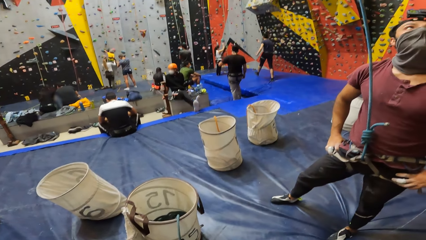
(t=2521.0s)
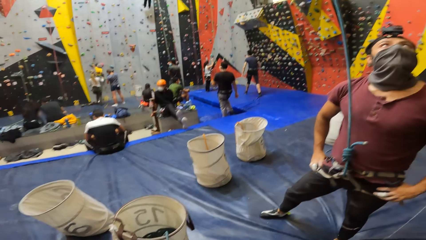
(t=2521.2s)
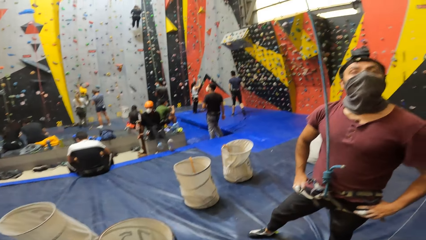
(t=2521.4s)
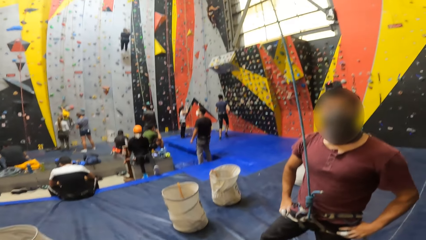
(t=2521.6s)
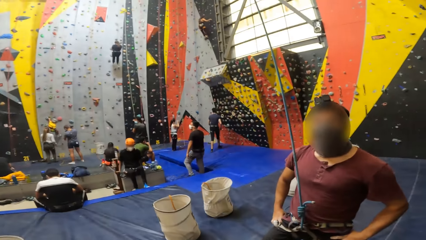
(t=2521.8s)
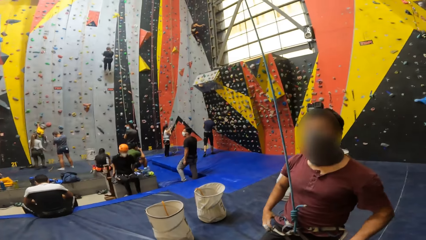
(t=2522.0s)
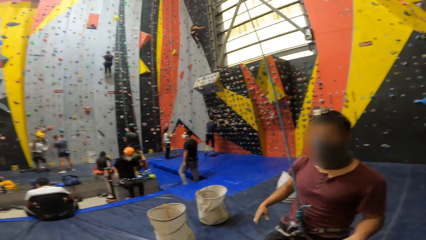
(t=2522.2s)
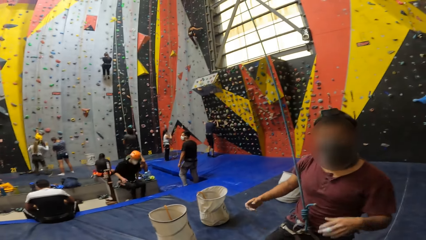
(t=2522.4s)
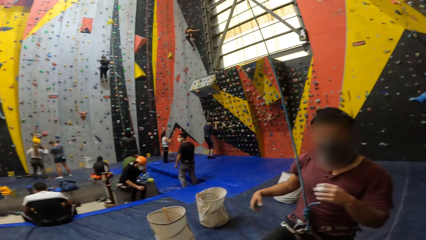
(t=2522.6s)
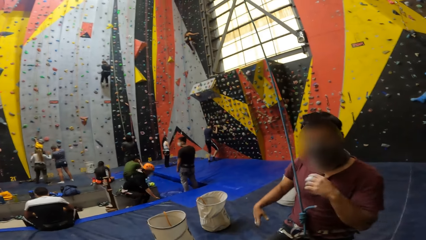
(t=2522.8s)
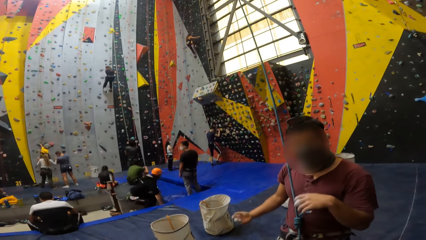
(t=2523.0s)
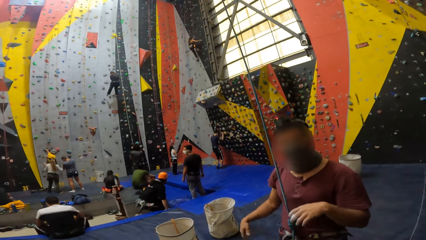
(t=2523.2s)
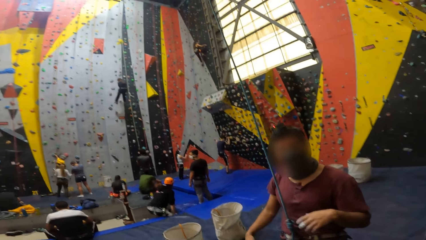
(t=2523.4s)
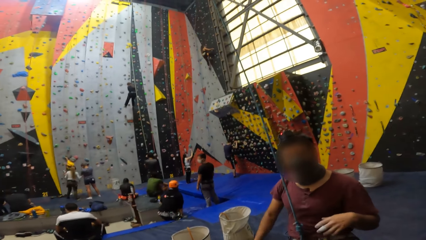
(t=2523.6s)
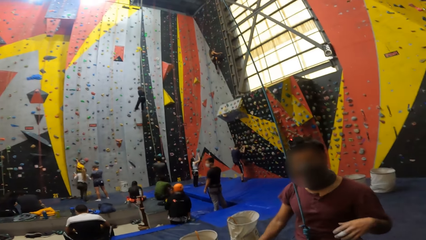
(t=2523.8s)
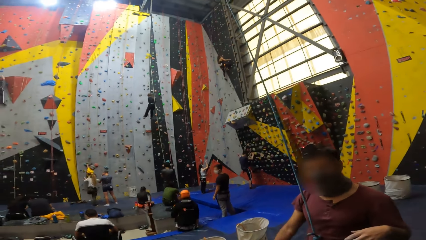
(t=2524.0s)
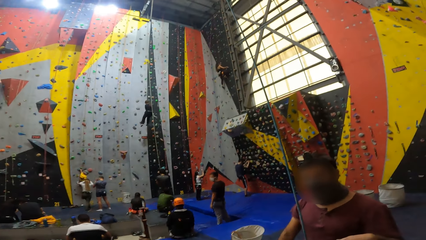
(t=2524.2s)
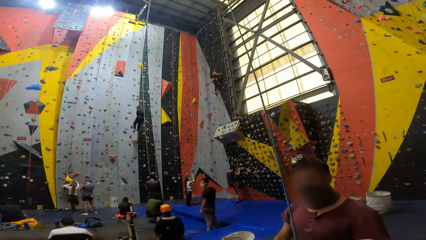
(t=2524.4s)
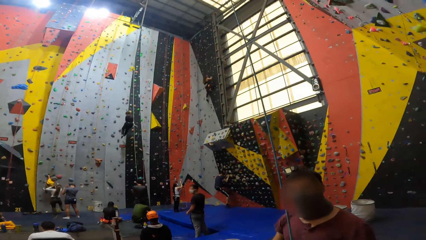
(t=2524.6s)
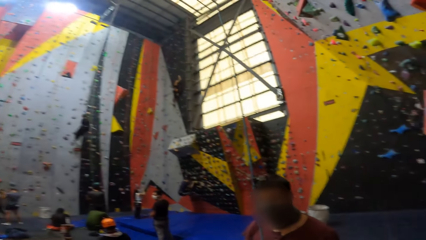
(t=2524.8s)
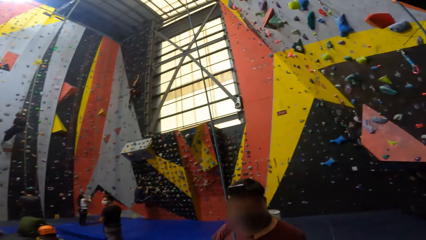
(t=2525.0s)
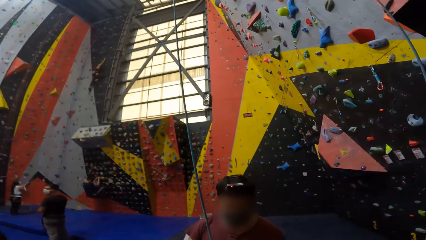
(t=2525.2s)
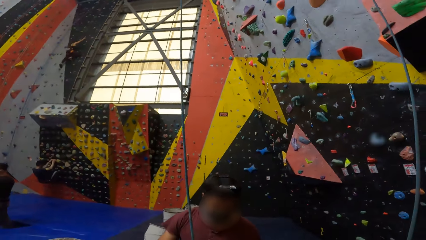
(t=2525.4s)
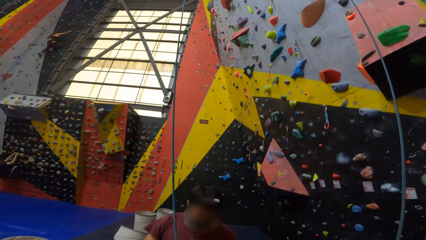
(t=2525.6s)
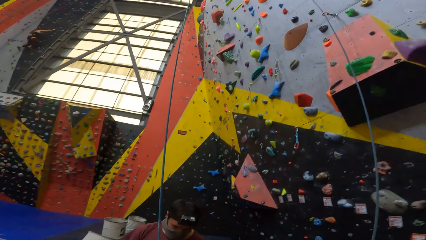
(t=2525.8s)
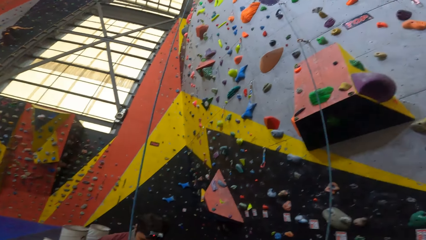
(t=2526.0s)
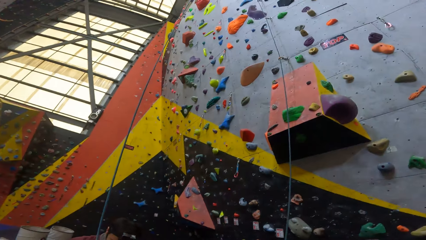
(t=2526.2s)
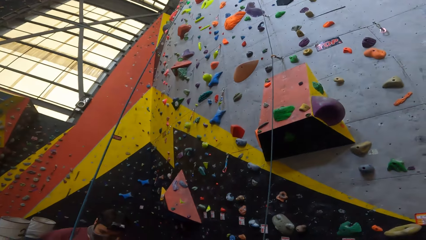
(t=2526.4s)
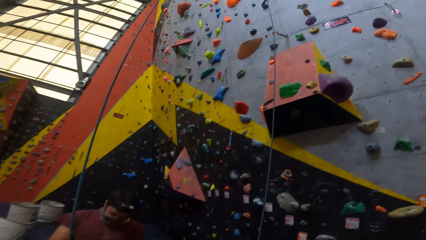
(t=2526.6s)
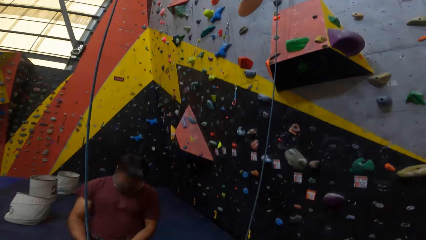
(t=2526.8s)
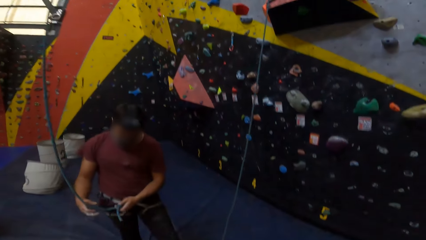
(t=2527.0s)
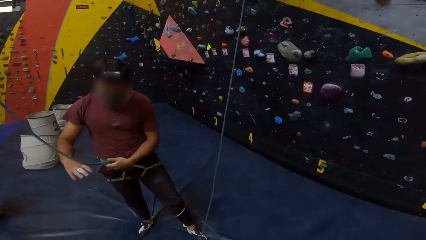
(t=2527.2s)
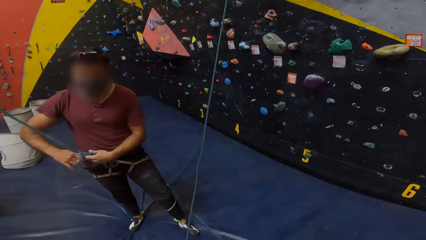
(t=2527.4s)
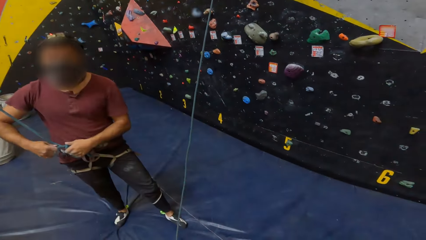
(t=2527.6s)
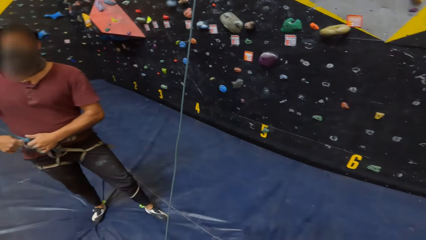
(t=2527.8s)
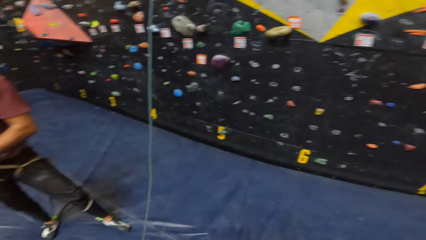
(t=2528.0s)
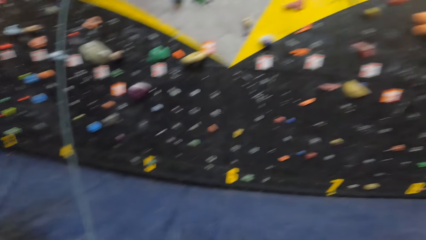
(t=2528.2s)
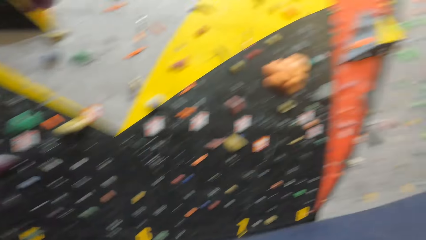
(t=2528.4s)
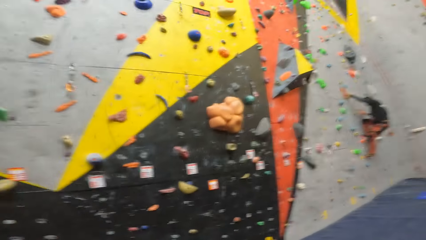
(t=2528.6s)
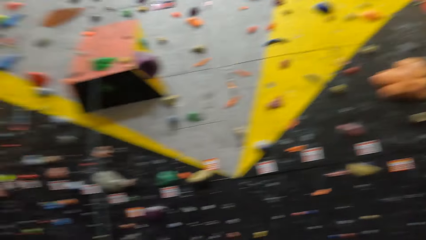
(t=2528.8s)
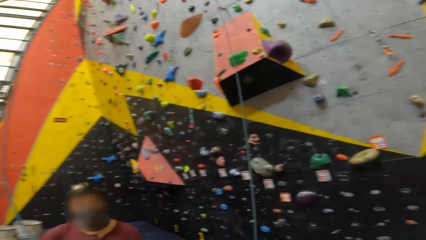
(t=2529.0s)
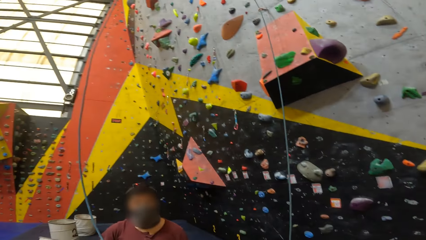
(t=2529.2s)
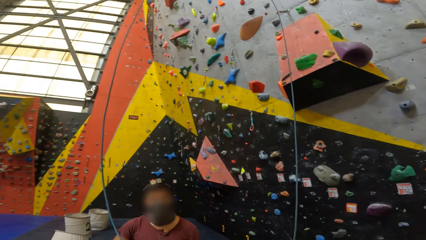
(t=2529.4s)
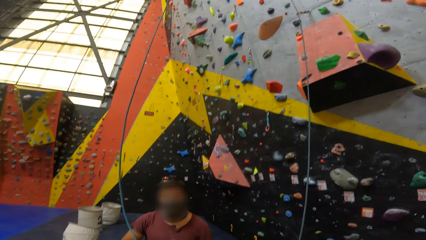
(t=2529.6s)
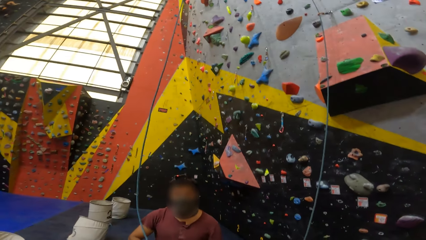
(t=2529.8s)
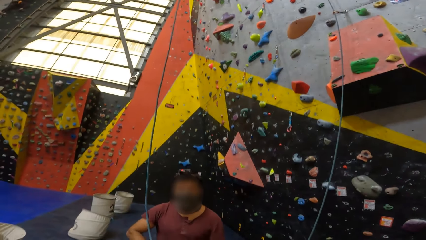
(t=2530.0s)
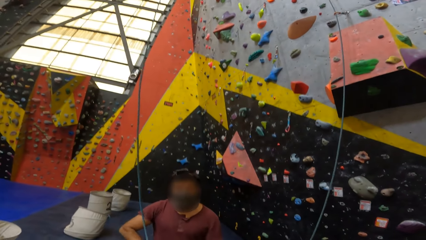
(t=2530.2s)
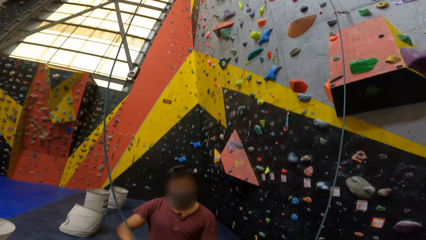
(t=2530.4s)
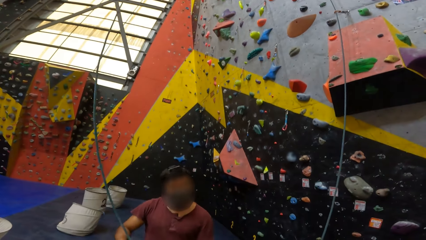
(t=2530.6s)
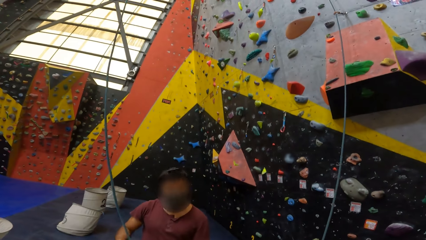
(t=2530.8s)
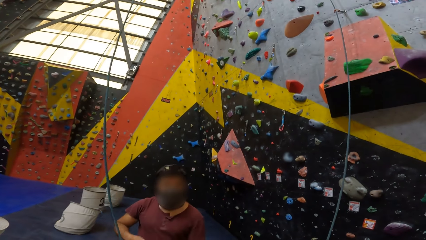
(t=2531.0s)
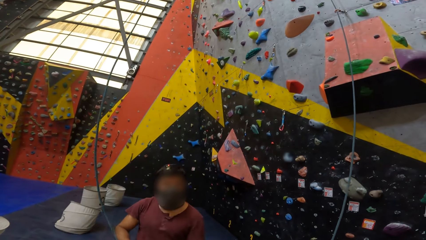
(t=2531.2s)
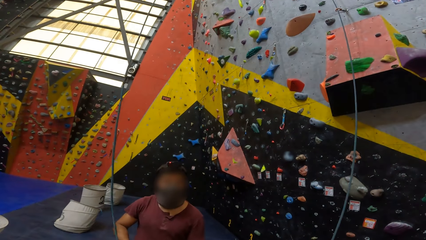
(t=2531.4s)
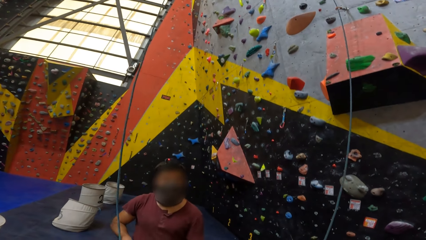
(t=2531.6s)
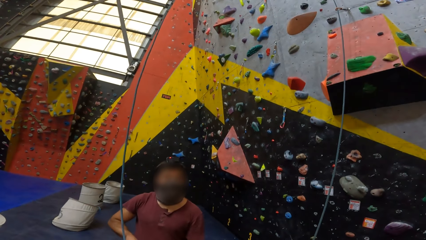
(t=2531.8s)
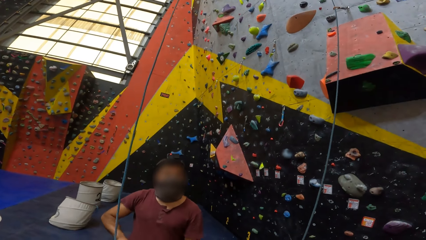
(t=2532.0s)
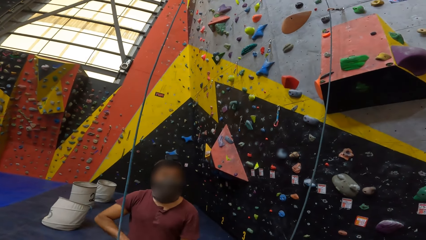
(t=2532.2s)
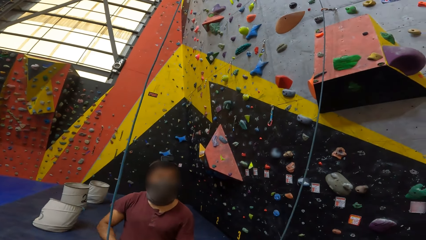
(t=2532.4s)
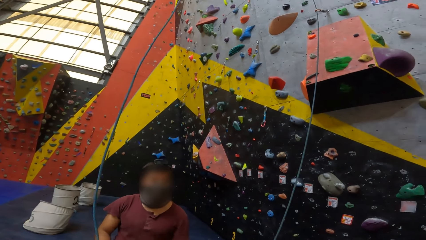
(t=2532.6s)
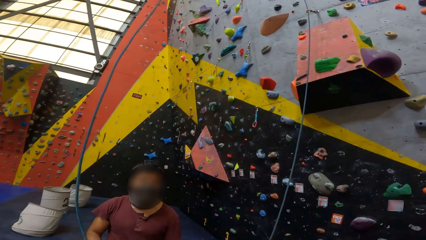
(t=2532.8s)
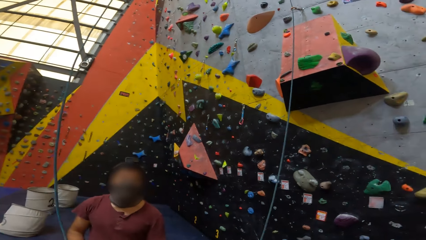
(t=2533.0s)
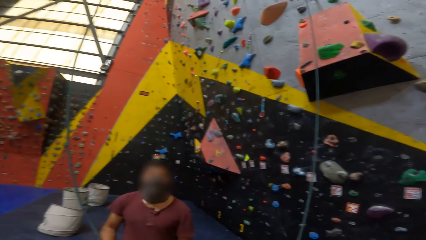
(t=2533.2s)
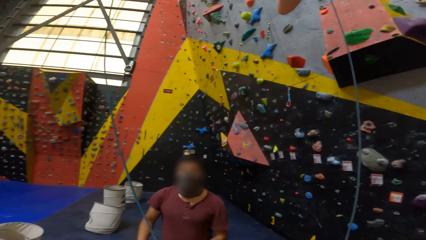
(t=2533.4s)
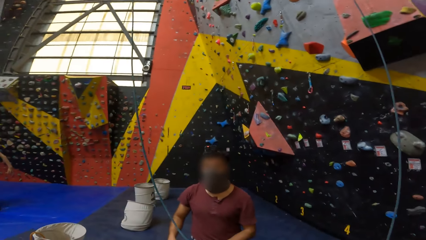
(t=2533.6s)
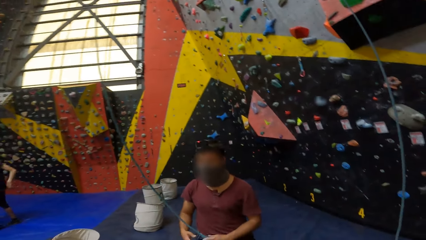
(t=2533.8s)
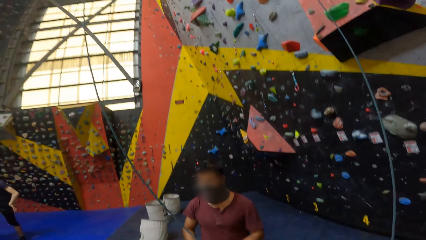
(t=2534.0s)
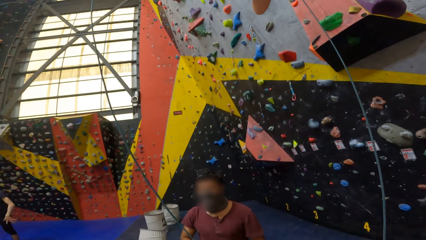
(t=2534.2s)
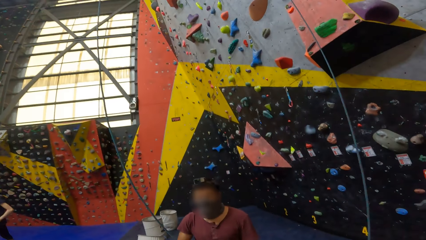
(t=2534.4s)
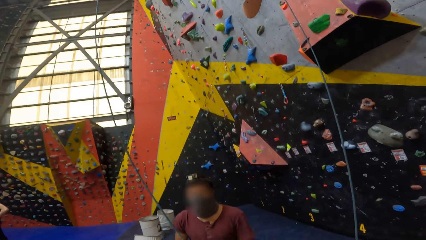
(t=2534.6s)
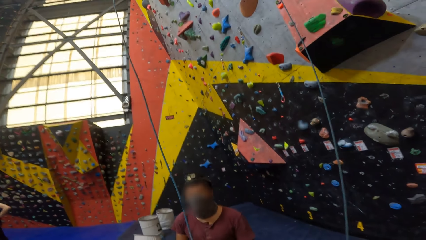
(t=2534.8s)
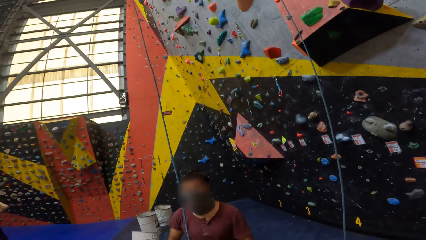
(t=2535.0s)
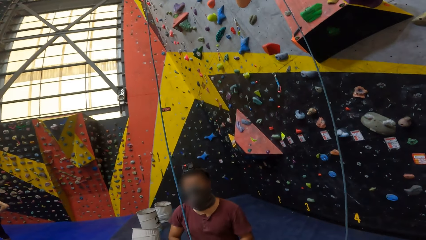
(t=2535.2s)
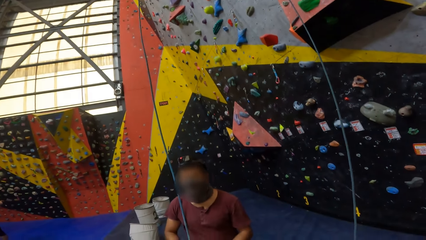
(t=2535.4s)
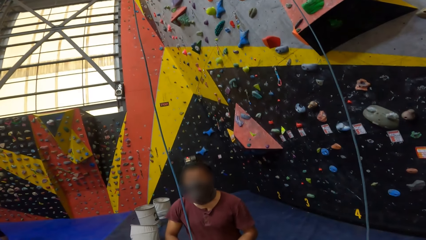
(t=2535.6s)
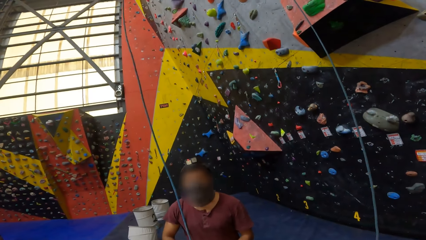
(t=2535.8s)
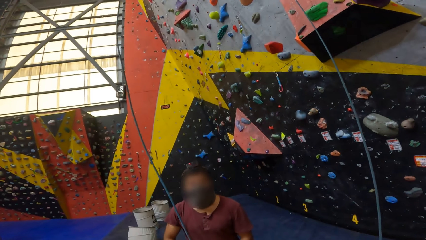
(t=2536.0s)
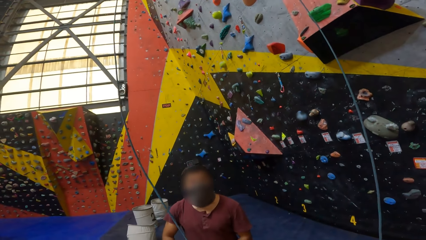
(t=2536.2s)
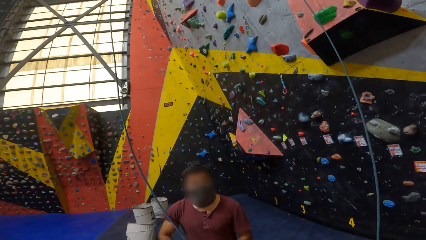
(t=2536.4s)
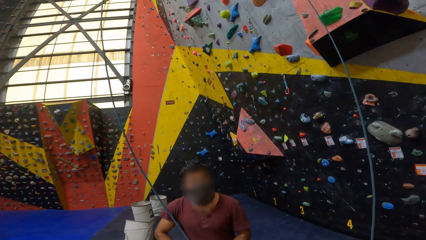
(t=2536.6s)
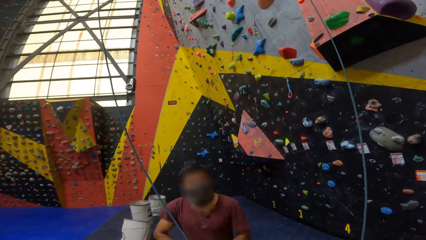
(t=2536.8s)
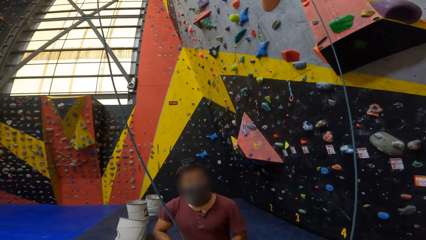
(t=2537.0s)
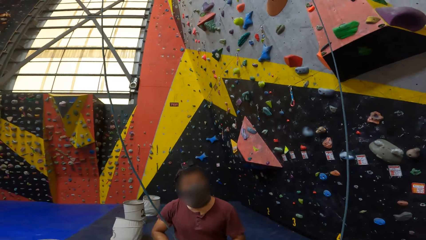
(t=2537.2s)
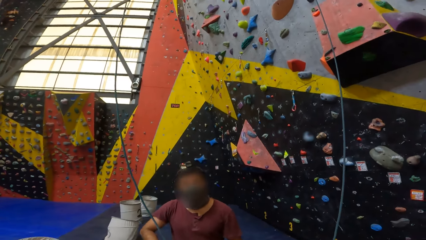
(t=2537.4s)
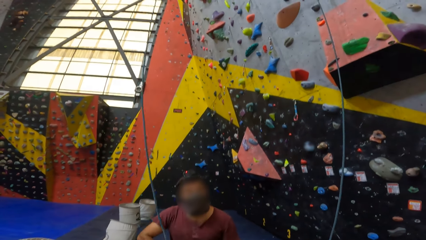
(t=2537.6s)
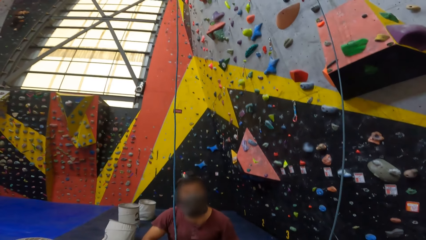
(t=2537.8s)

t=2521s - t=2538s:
The man gestures to another man. The man opens the ropes. The camera wearer looks at the man. They look around the climbing game. The man talks to the other man.
